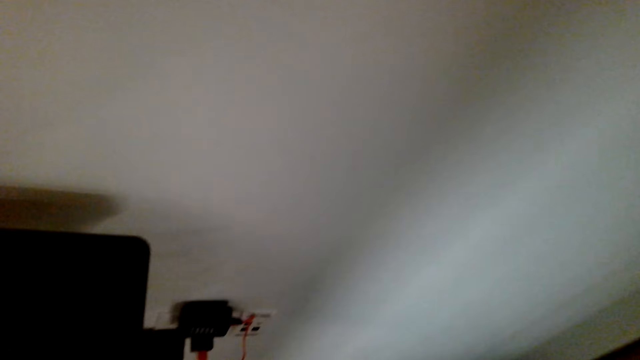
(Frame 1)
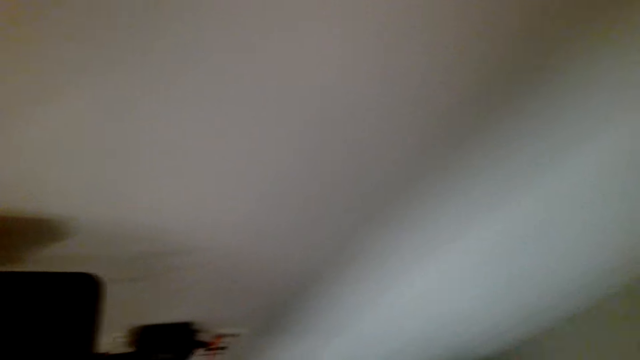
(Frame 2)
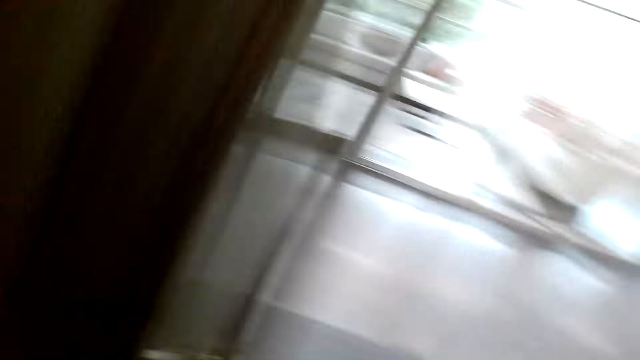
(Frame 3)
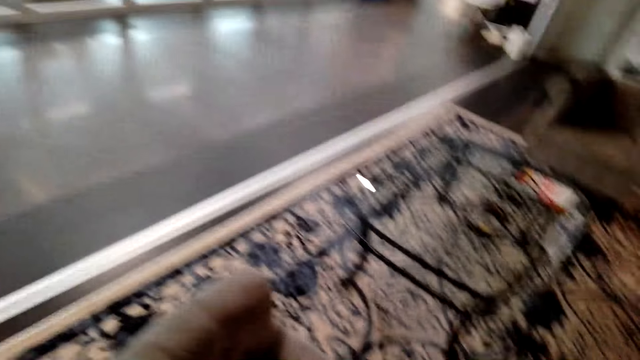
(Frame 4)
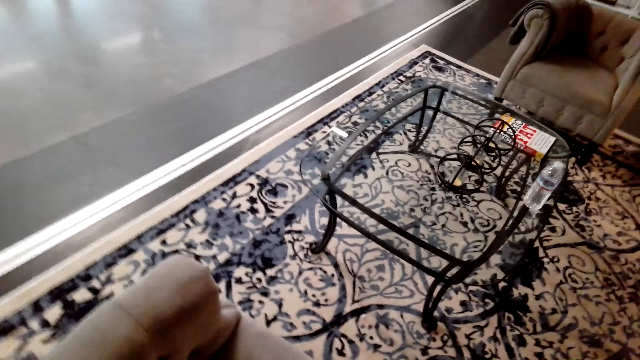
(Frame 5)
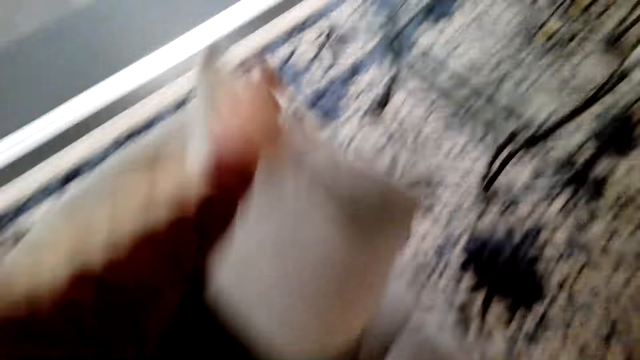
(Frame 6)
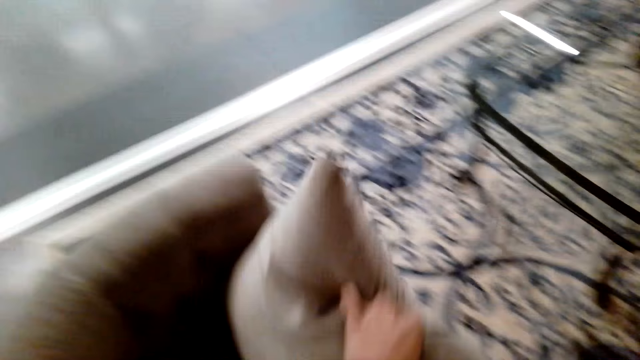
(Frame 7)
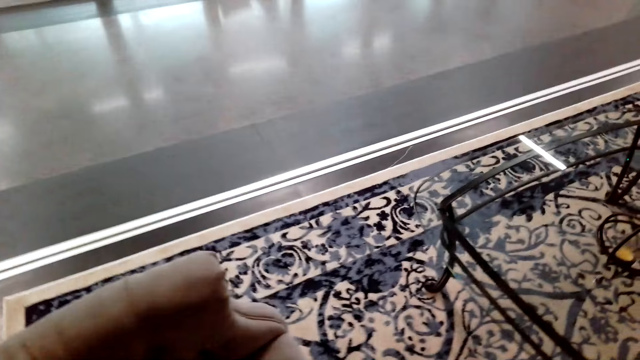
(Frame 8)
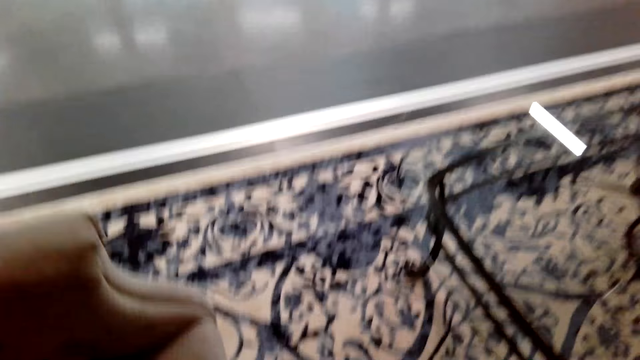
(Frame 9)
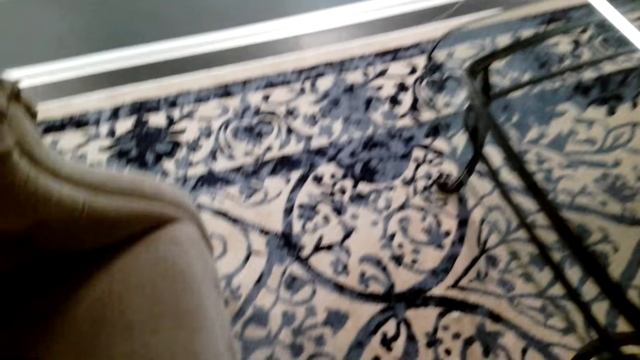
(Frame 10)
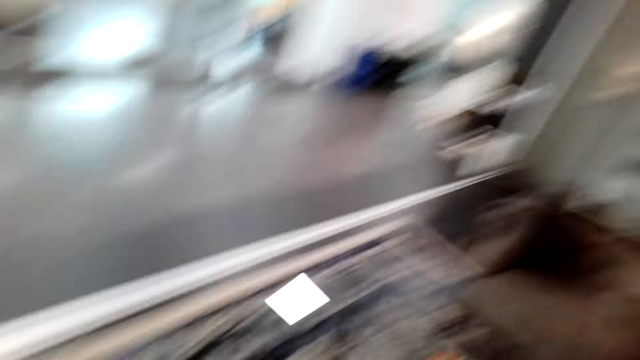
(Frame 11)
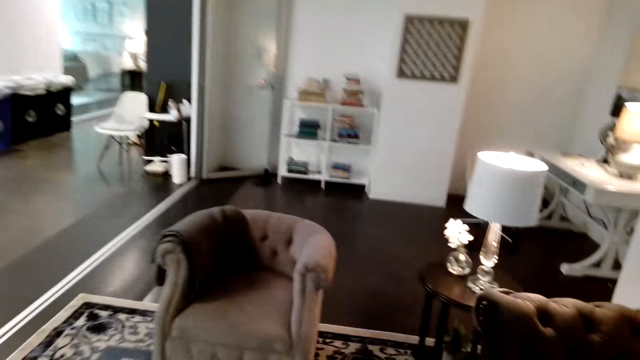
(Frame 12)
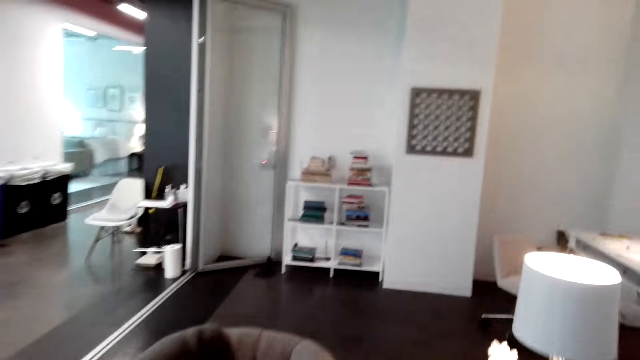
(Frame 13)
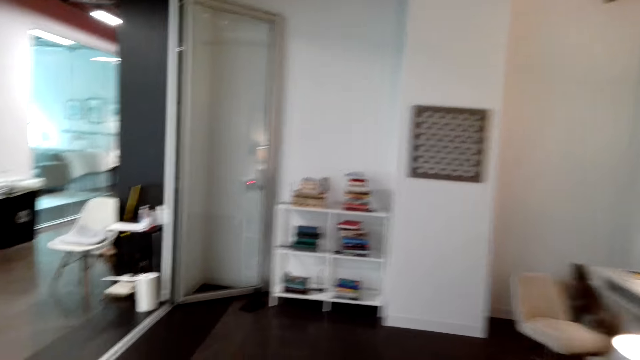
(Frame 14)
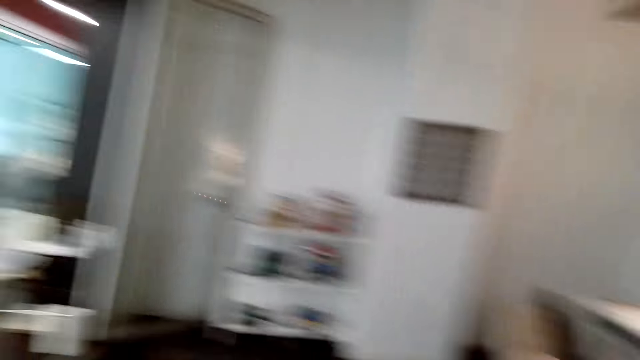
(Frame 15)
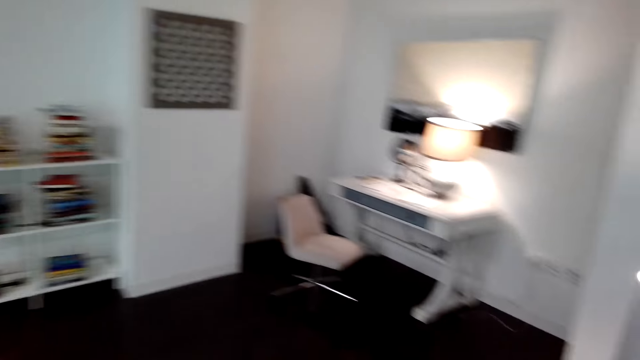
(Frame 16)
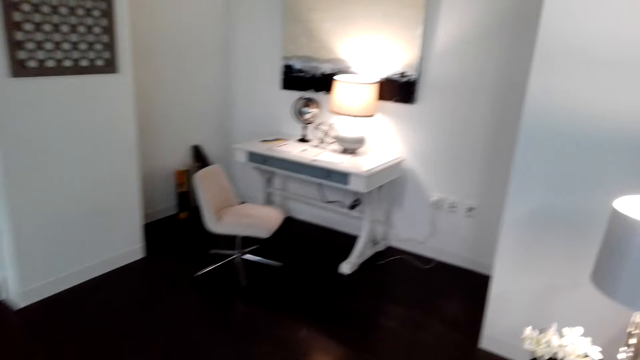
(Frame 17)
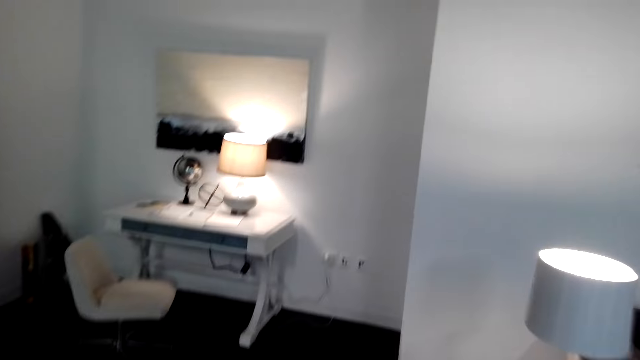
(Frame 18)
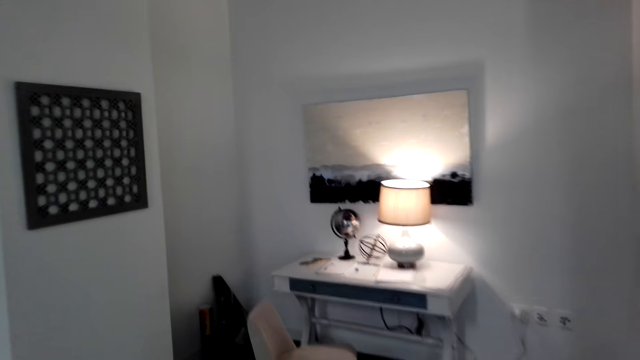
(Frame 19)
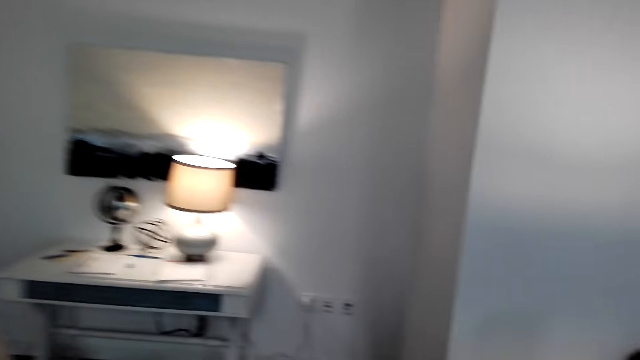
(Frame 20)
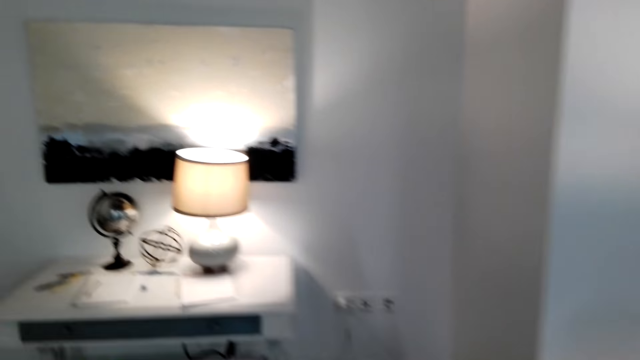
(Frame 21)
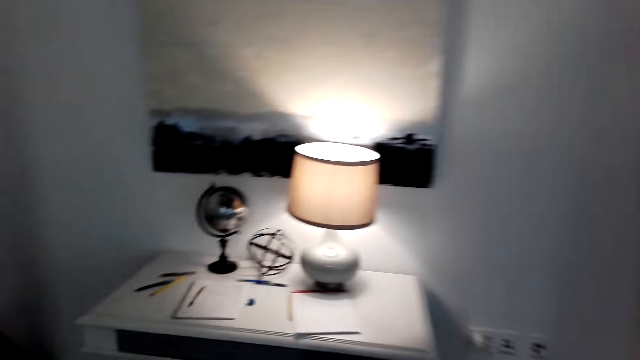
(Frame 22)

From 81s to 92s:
The camera wearer looks round the house. They move the pillow. They fix the chair. They walk around the house.

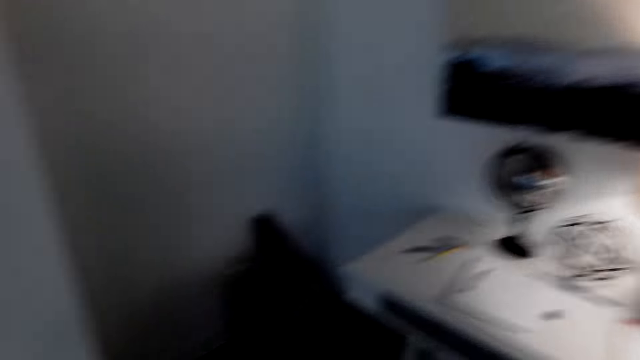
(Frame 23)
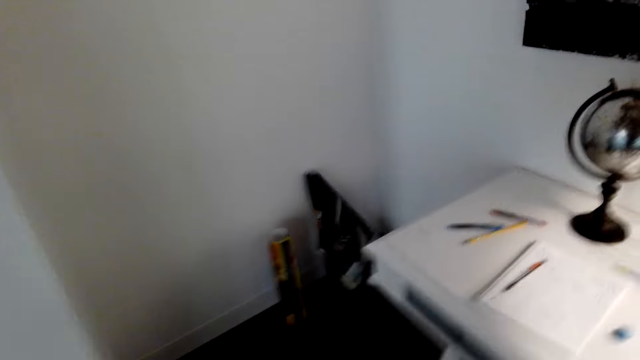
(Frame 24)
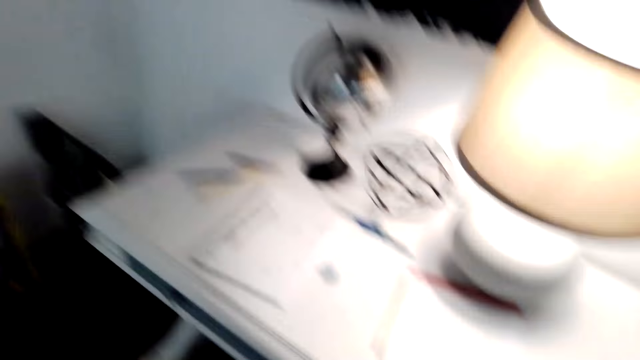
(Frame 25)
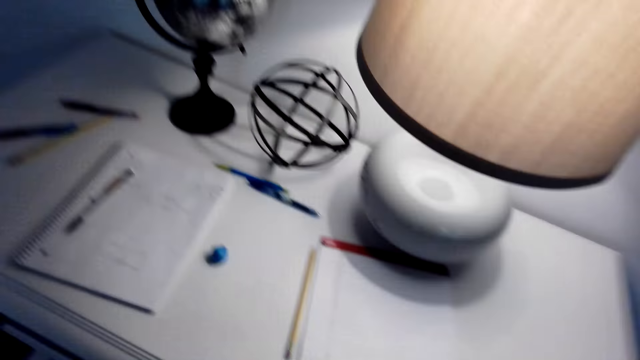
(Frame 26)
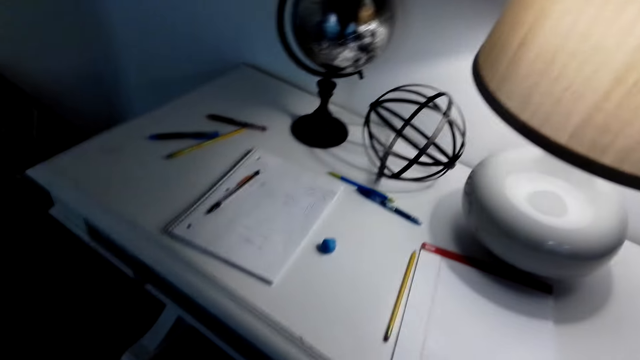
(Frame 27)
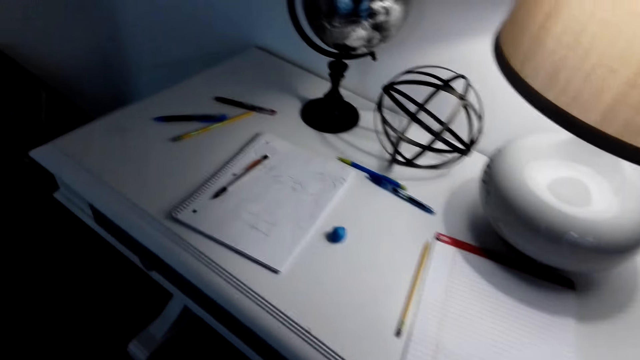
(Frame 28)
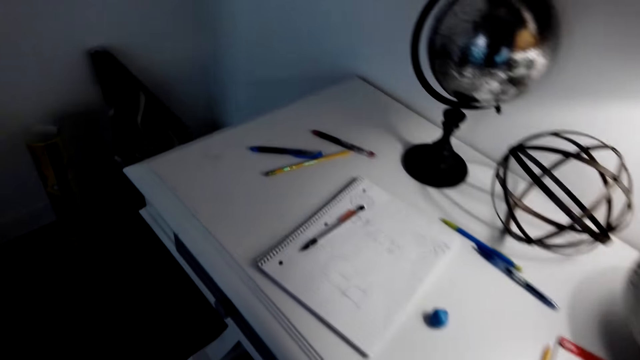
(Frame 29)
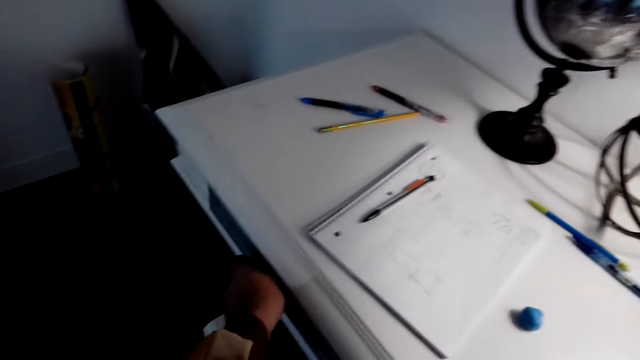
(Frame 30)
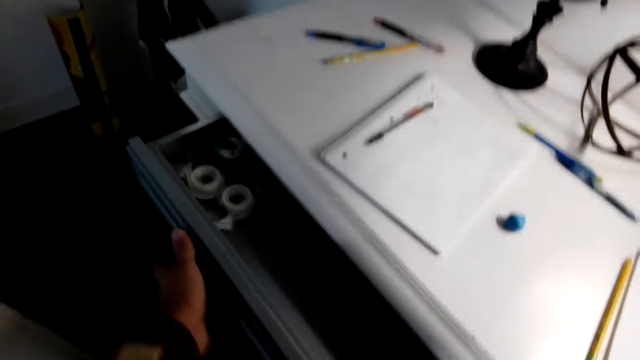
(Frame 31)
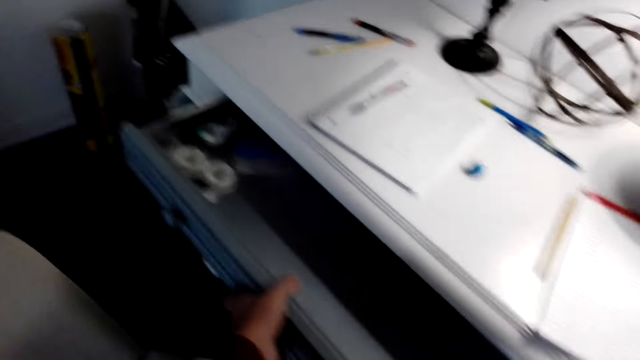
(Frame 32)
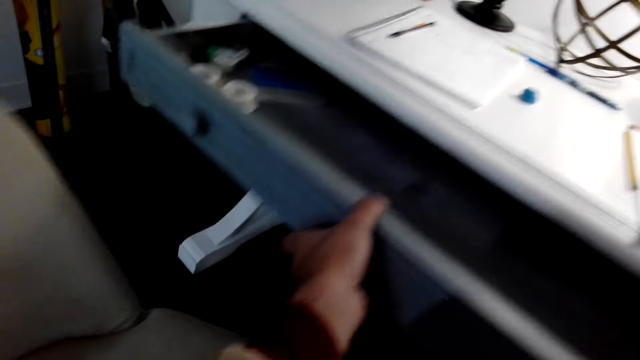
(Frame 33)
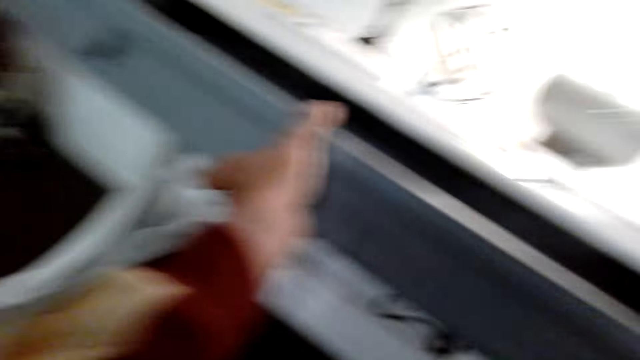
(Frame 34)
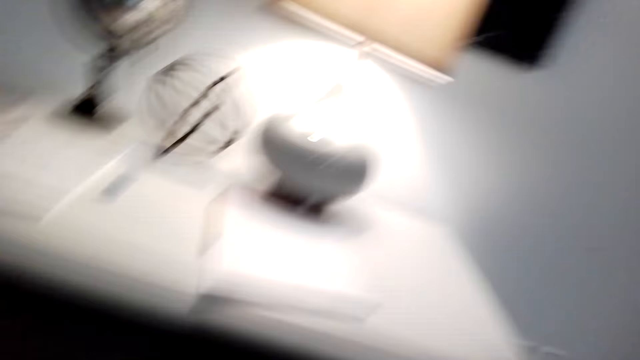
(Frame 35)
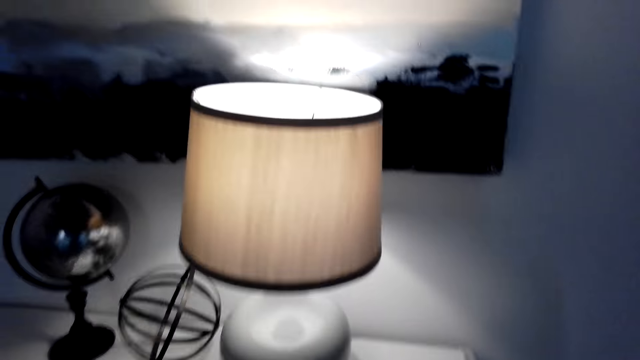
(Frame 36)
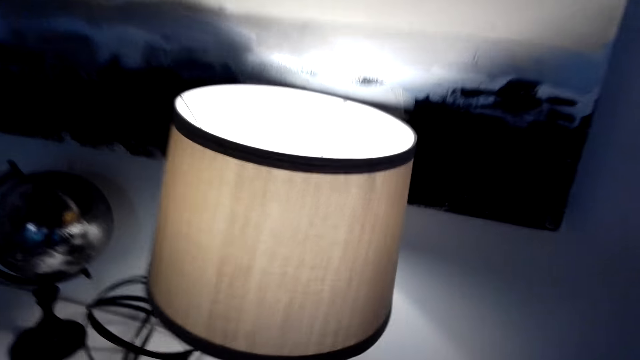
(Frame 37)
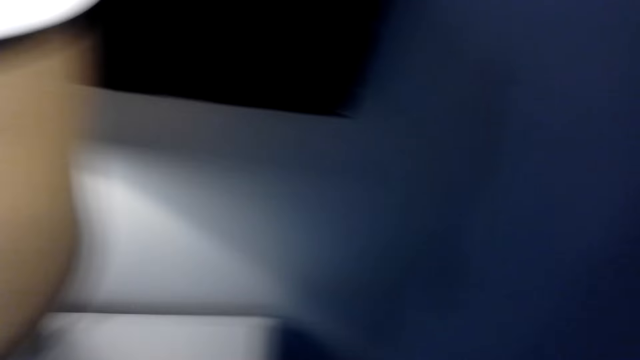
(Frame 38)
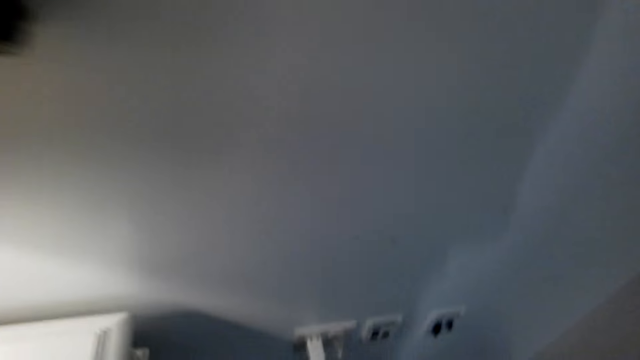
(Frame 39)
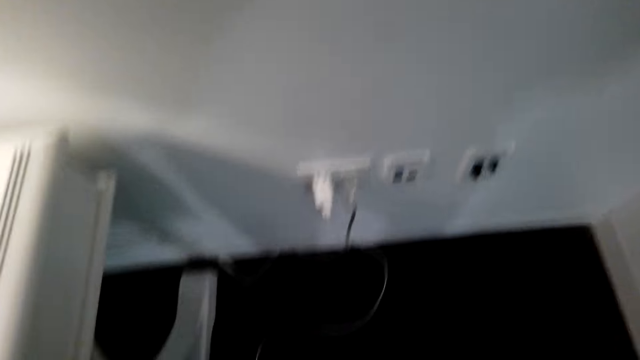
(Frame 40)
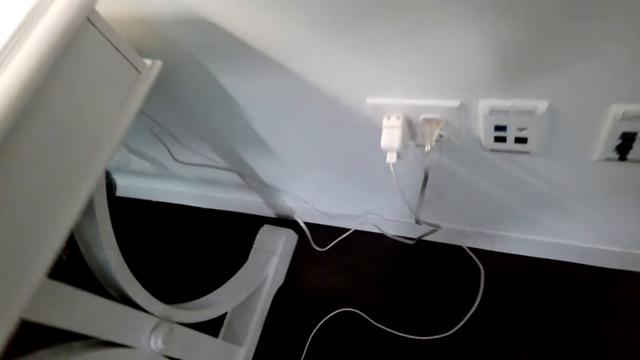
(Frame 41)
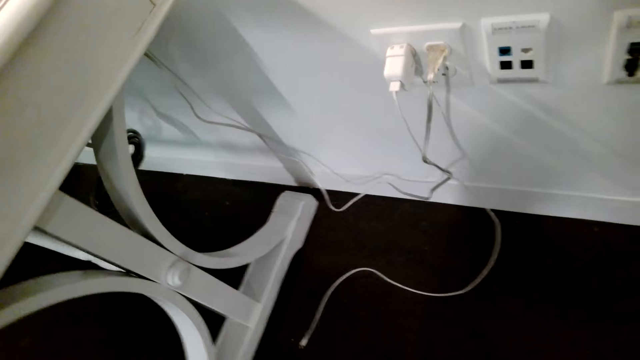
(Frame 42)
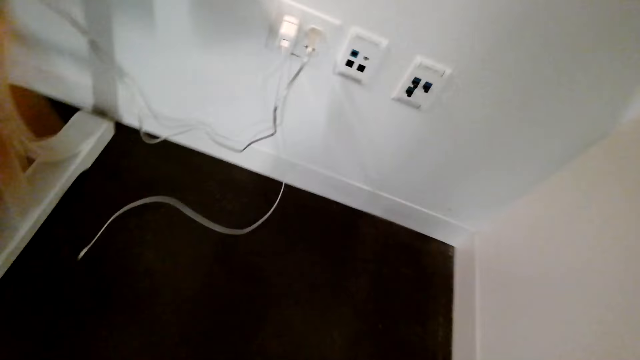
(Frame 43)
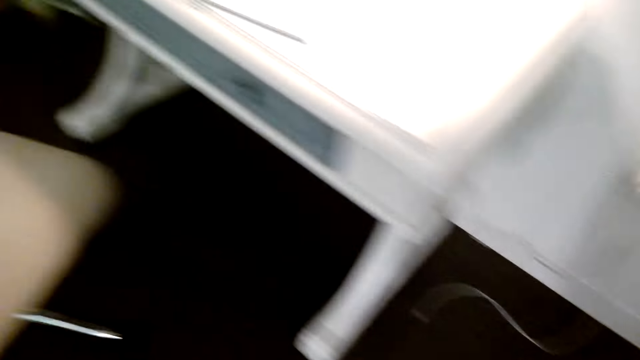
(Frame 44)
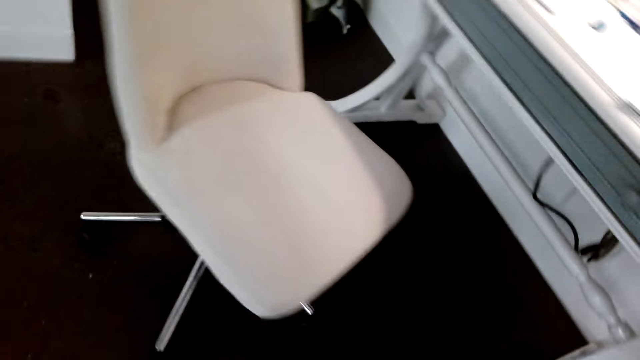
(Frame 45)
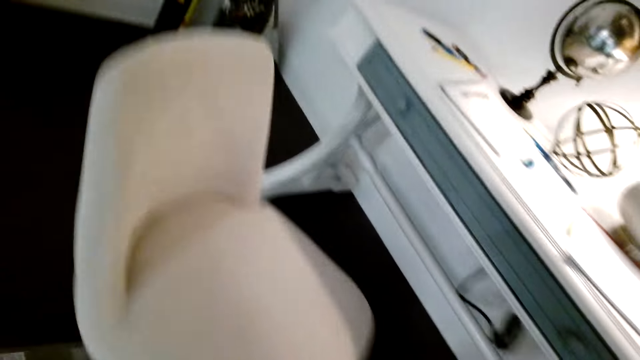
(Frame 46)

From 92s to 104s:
The camera wearer puts something in the drawer. They open the drawer. They close the drawer. They look in the drawer. They bend down.
